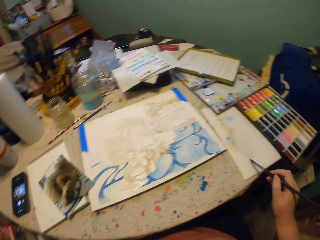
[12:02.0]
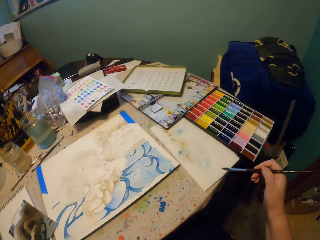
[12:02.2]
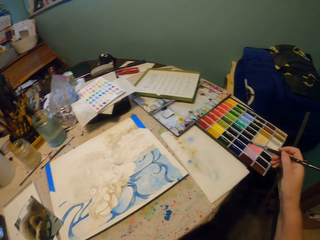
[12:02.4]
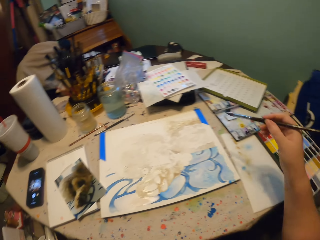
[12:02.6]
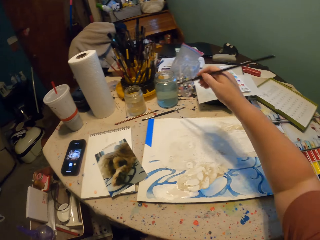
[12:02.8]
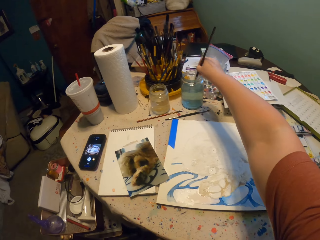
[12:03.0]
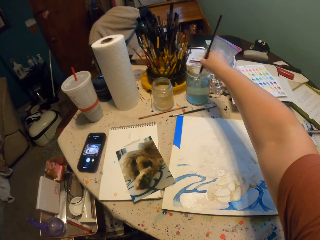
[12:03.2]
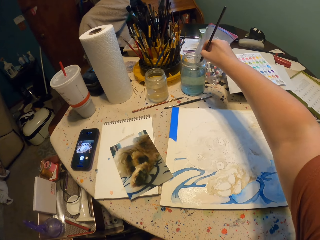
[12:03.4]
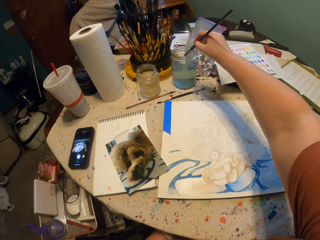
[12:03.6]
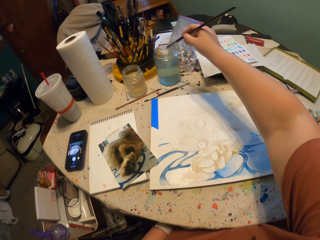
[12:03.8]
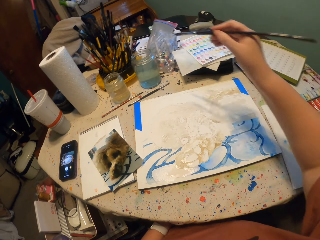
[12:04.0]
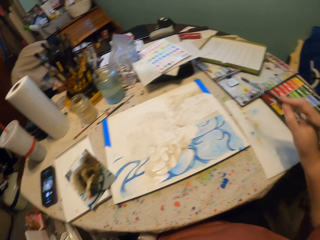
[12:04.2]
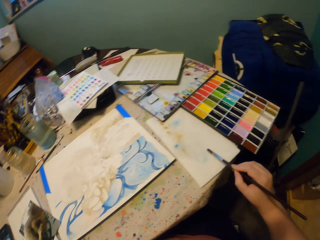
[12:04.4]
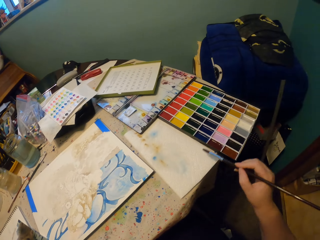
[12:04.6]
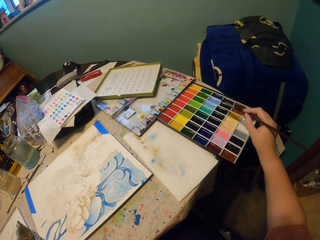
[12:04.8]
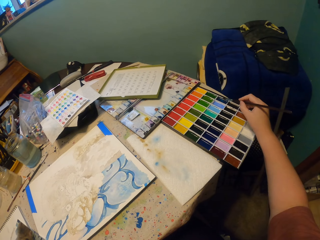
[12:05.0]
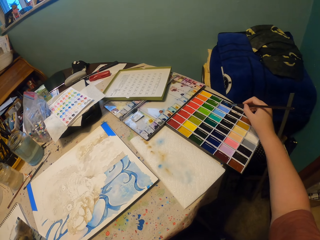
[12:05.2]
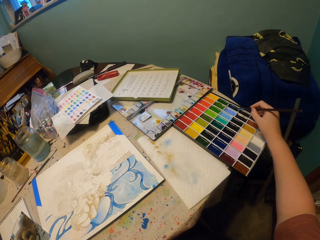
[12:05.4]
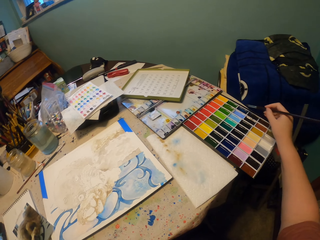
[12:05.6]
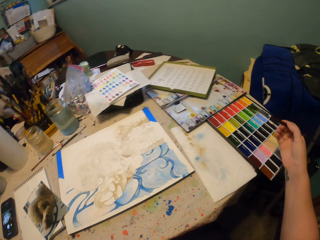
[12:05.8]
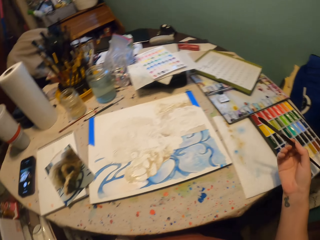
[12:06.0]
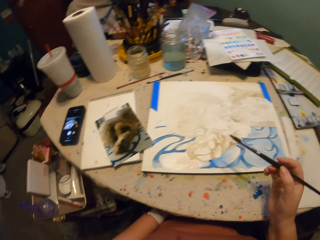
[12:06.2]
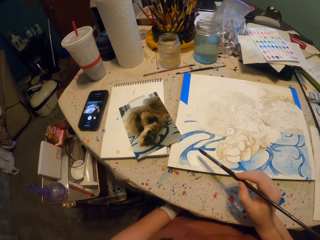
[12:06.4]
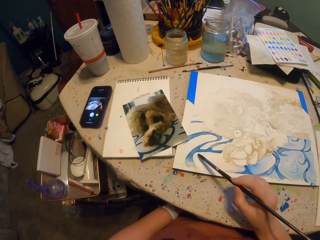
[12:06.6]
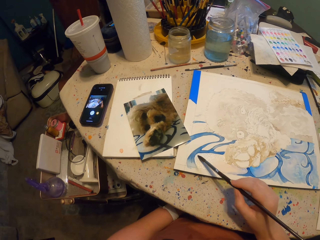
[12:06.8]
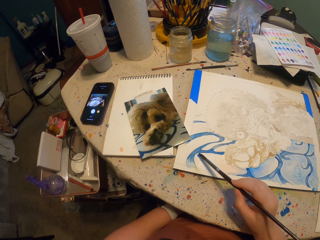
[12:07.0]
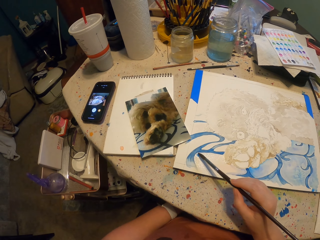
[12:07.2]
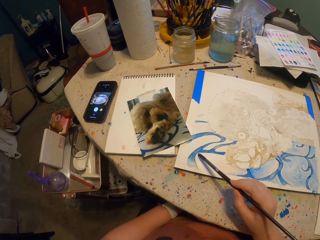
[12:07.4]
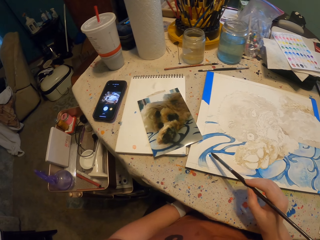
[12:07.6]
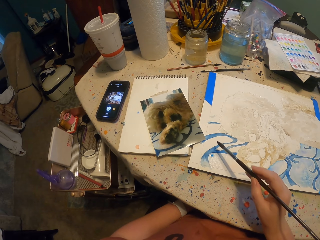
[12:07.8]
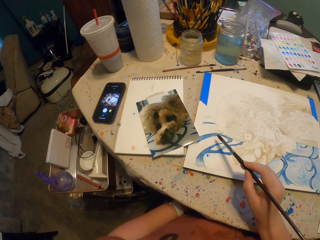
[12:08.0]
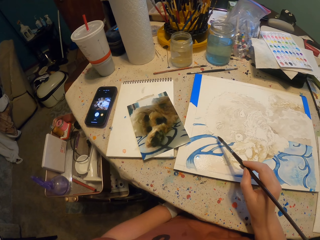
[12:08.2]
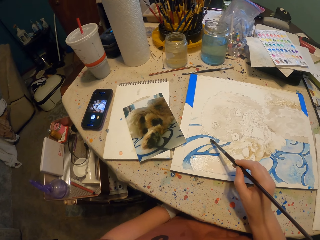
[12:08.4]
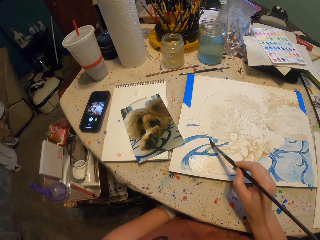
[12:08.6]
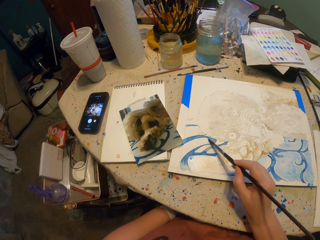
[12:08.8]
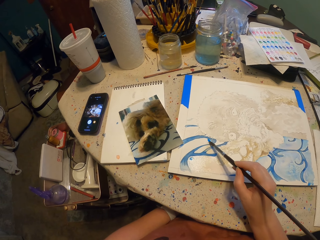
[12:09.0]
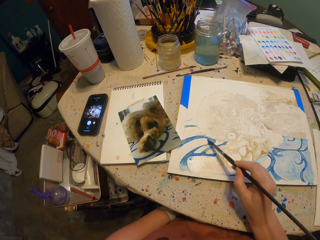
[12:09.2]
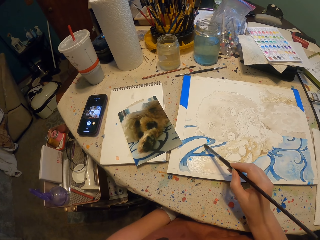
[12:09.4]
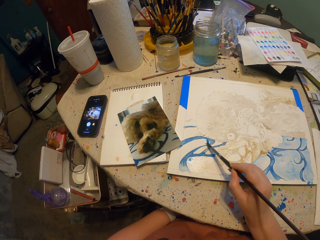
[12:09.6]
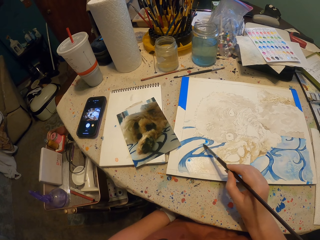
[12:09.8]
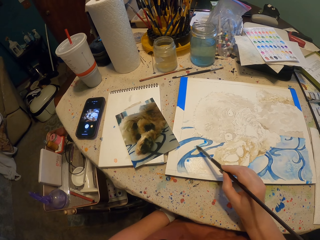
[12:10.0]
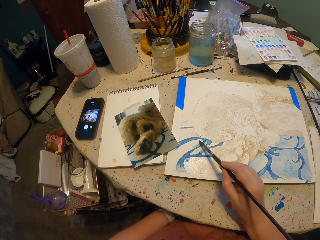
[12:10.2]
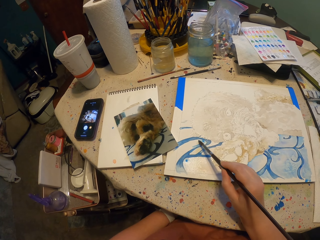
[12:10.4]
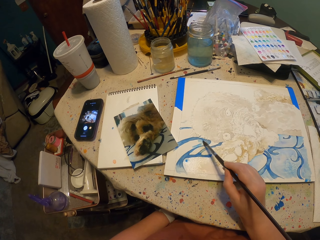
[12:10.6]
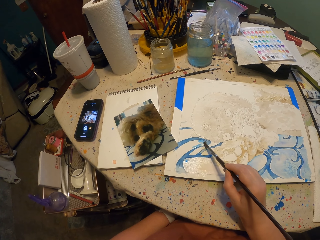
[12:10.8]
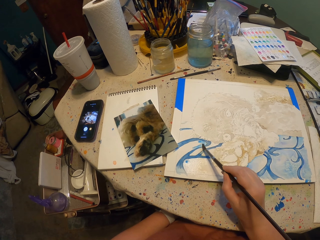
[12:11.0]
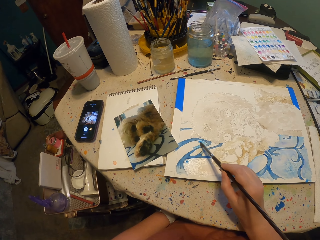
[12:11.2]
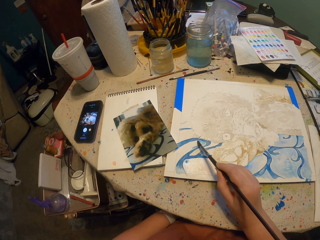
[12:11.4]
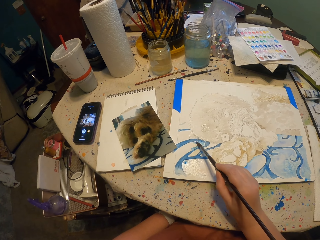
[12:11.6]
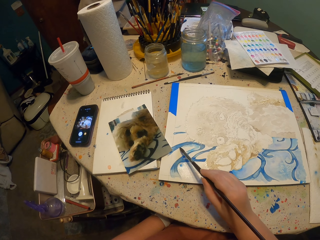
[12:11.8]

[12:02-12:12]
The camera wearer rubs the excess water from the paint brush on a piece of paper. They remove the paint brush from the paper. They dip the paint brush in water. They remove the paintbrush from the water. They dry the brush on the paper. They dip the paint brush on the paint. They release the paint brush from the paint. They paint on the paper.

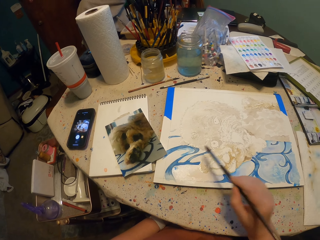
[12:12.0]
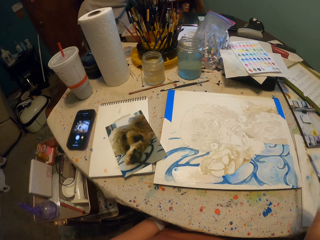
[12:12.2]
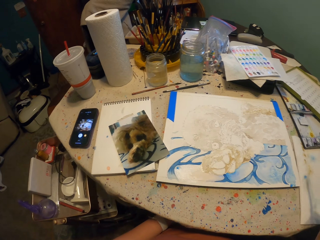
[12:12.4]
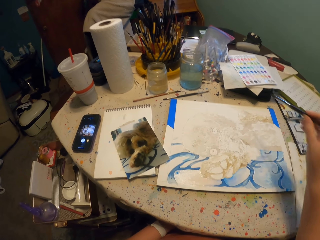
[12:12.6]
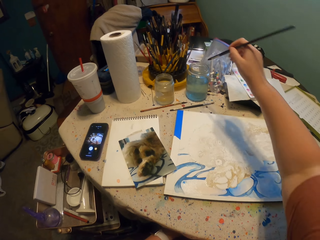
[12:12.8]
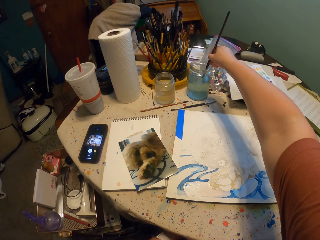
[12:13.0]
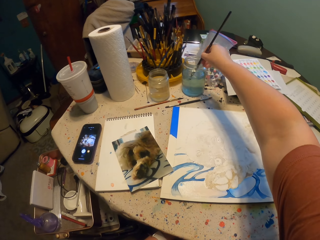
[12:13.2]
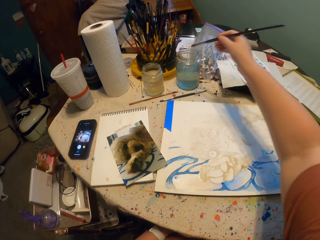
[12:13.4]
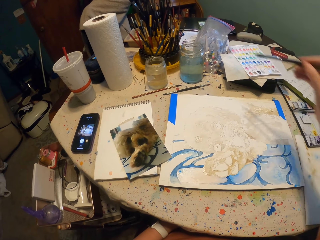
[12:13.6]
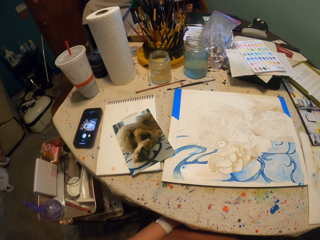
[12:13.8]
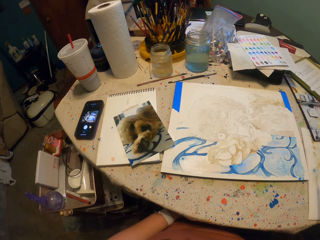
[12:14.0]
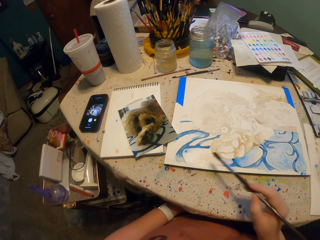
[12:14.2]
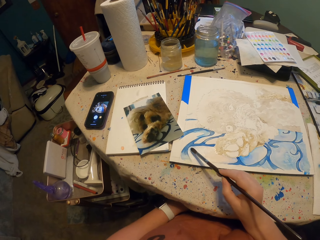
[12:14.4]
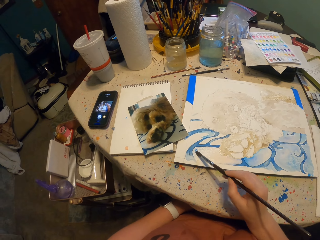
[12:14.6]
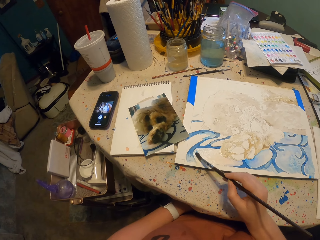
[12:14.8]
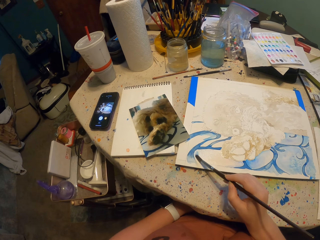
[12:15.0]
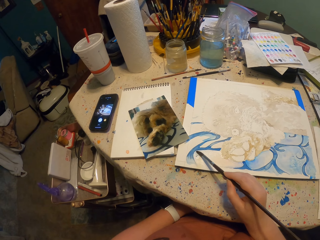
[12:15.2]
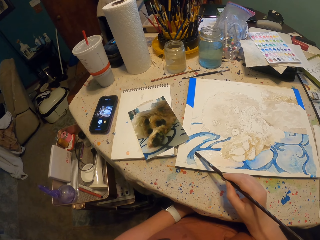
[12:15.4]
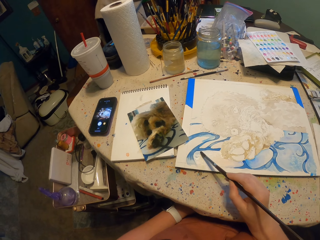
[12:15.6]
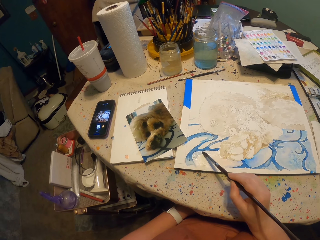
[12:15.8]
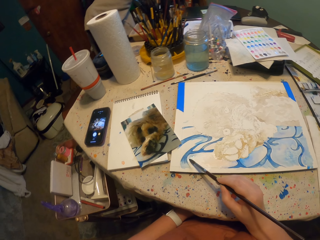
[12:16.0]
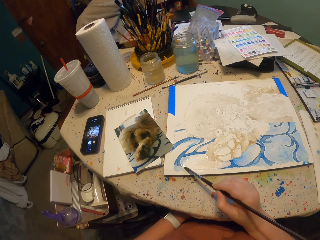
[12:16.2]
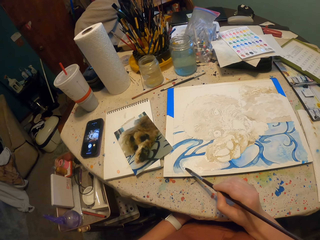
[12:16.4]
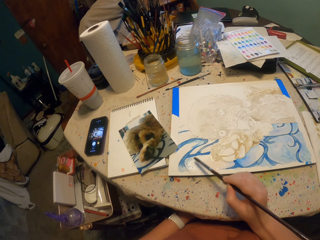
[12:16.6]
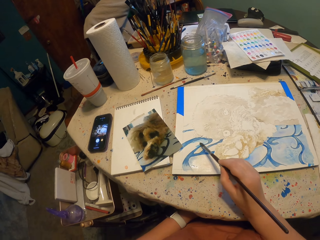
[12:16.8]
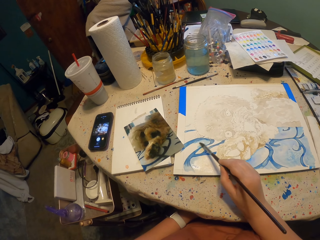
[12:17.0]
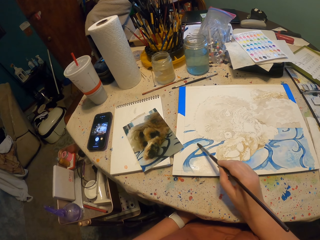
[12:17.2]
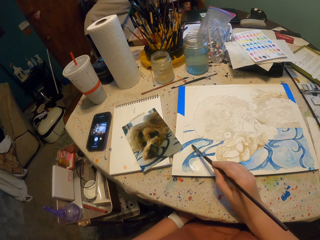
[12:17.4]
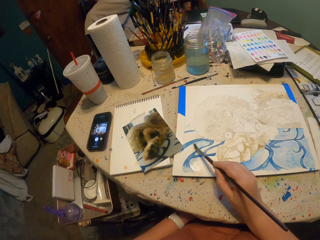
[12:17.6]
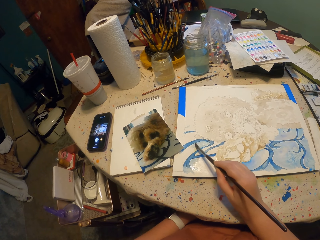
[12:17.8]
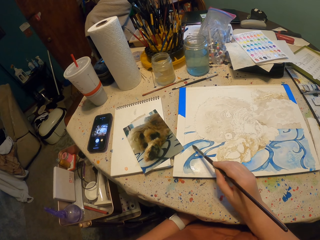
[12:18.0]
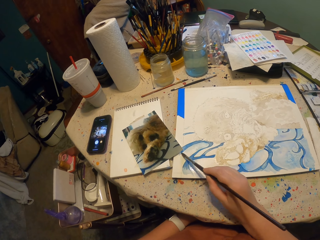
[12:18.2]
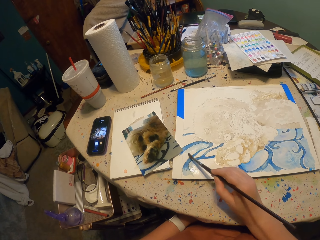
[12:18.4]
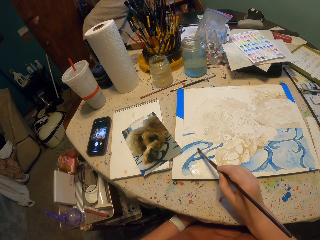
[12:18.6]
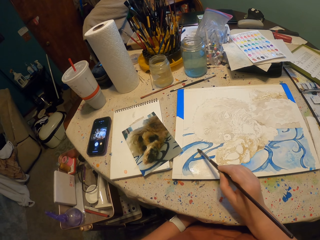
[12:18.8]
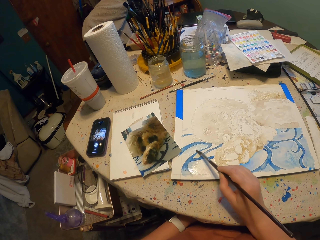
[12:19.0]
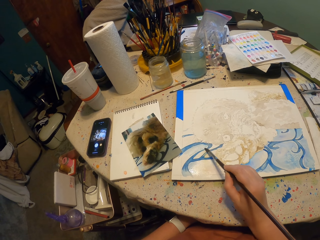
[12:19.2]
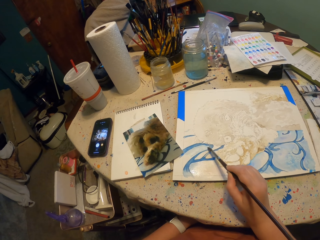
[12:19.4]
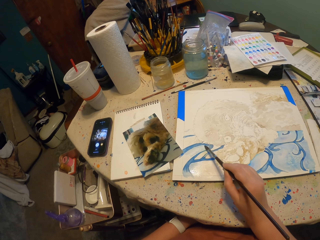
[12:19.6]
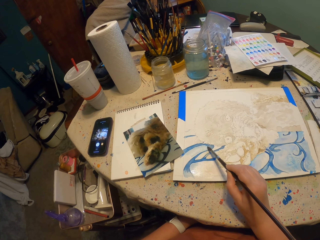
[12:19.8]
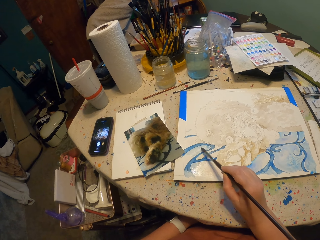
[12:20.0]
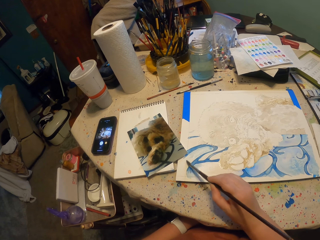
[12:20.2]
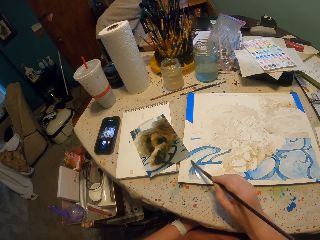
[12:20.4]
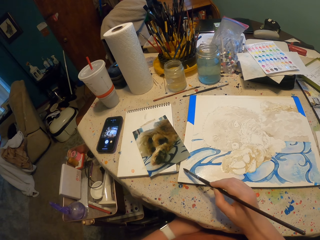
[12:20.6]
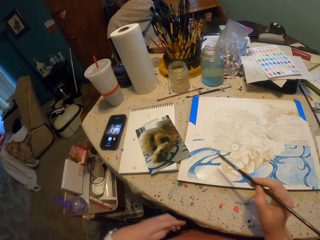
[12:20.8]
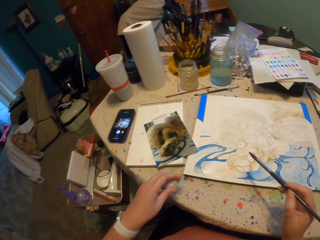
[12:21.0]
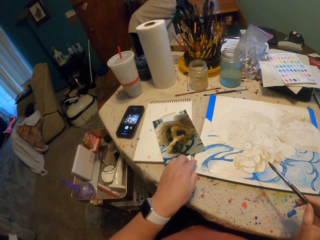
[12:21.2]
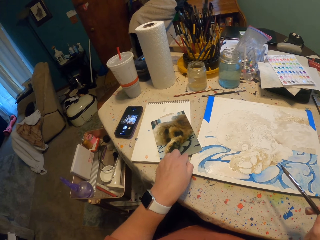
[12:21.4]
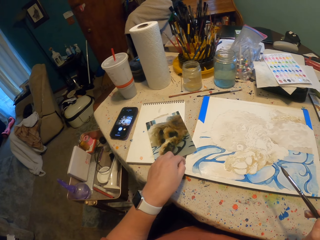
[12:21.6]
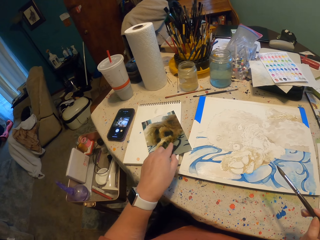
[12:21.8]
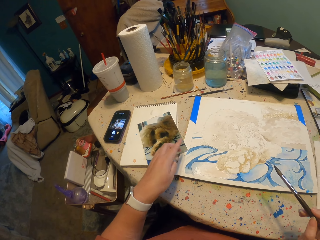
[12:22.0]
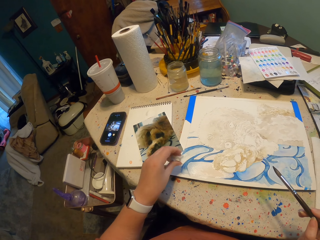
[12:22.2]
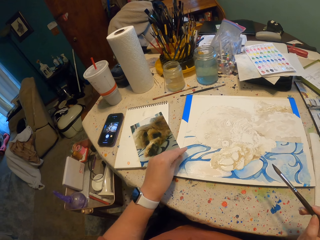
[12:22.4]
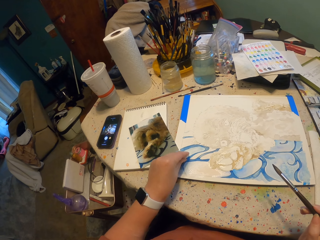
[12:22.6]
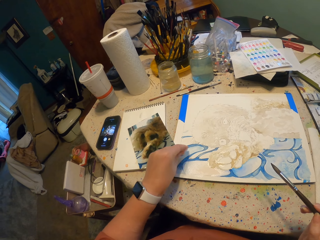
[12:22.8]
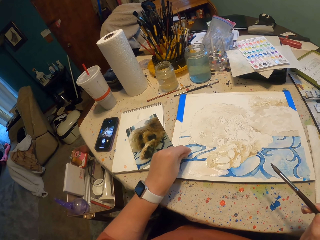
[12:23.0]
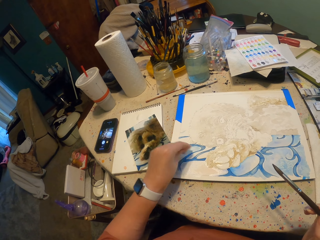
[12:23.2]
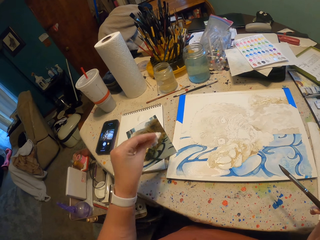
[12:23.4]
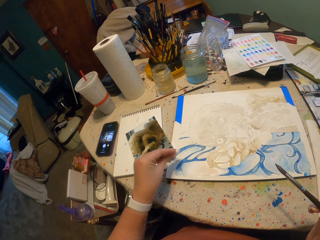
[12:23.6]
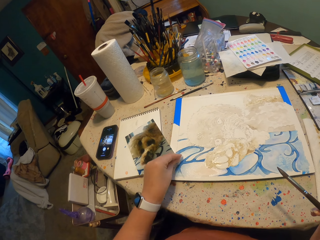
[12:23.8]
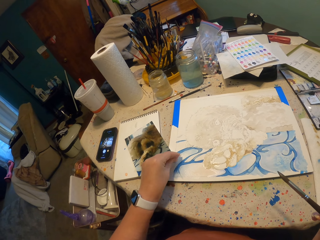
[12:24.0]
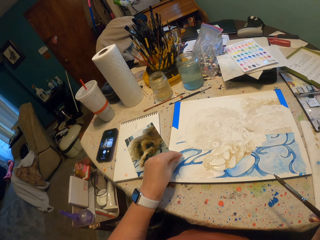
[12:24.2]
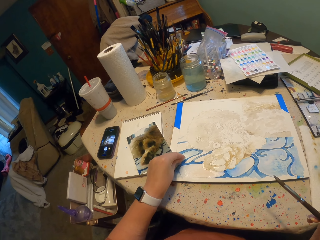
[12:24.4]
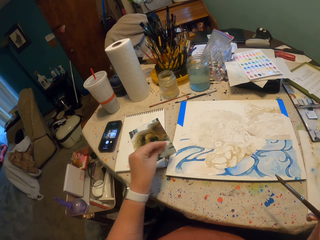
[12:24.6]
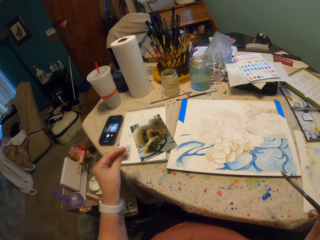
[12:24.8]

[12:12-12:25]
The camera wearer removes the paint brush from the paper. They dip the paint brush in water. They remove the paintbrush from the water. They rub the paint brush on the painted paper. They paint the painting. They release the paint brush from the paper and move their hand. They wipe the painting. They pick up the piece of paper. They tap the piece of paper on the painted paper.
